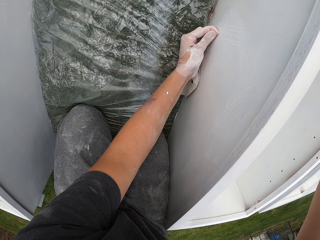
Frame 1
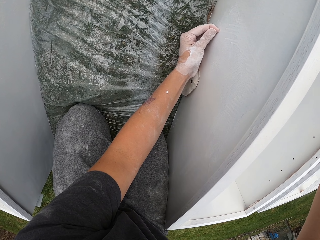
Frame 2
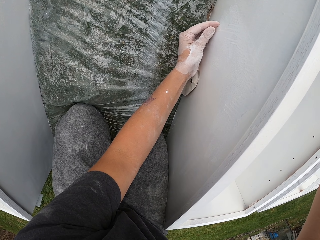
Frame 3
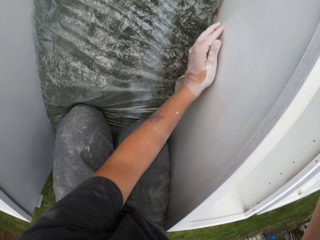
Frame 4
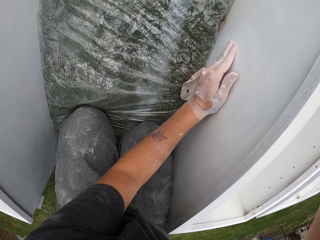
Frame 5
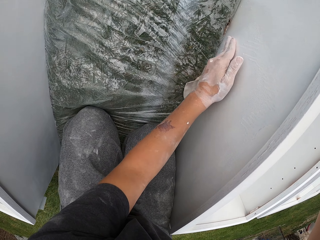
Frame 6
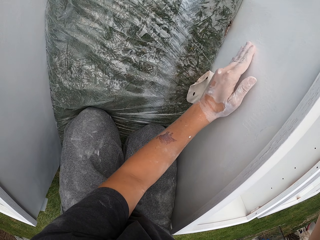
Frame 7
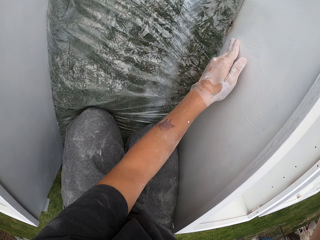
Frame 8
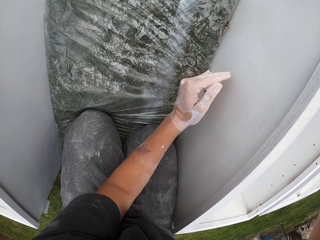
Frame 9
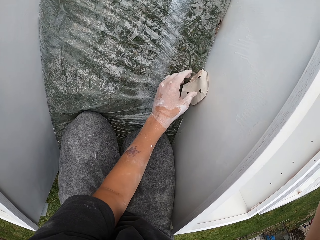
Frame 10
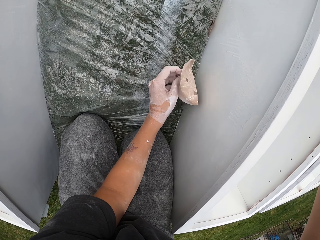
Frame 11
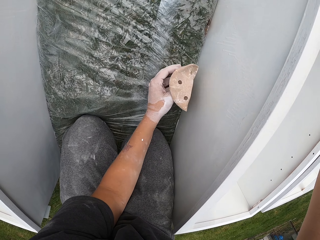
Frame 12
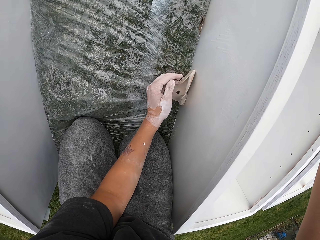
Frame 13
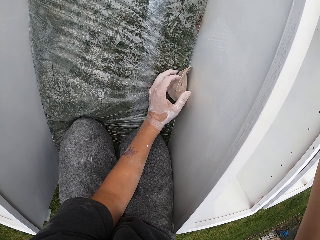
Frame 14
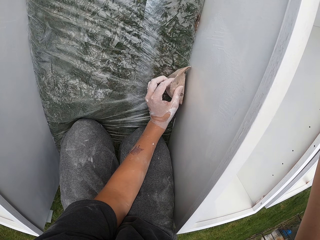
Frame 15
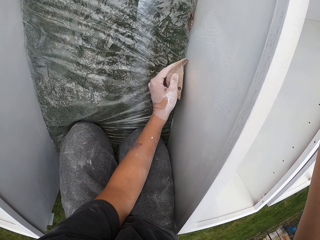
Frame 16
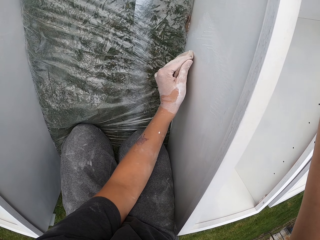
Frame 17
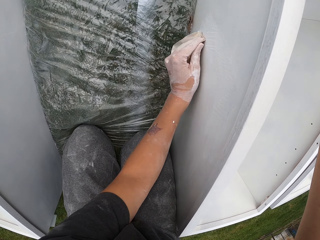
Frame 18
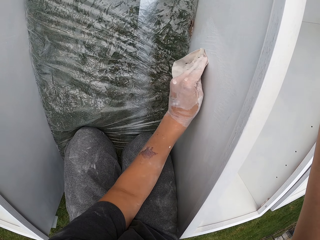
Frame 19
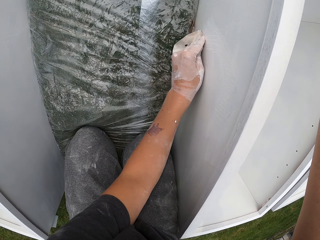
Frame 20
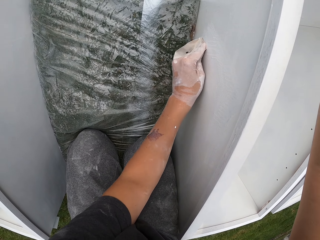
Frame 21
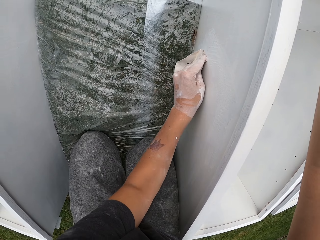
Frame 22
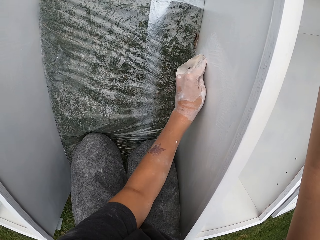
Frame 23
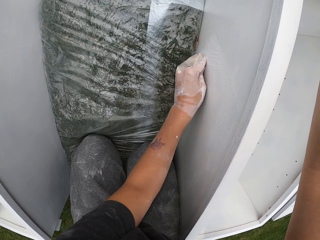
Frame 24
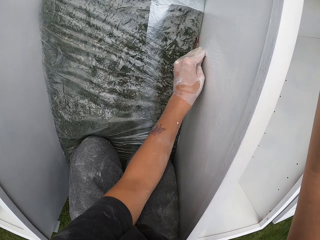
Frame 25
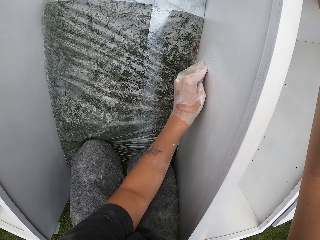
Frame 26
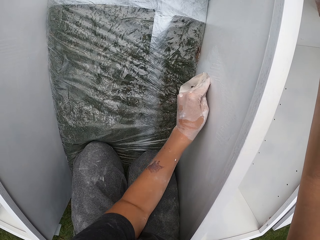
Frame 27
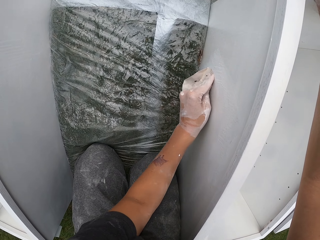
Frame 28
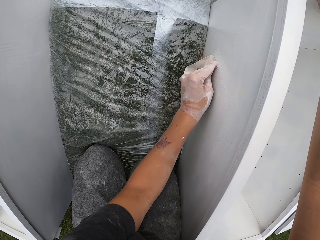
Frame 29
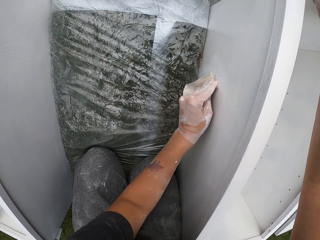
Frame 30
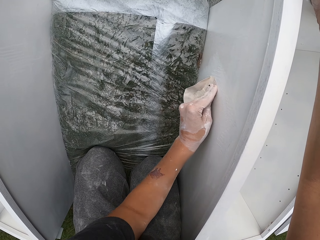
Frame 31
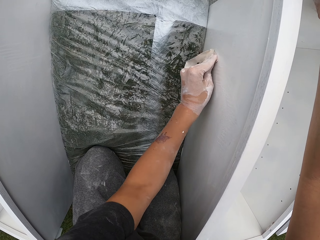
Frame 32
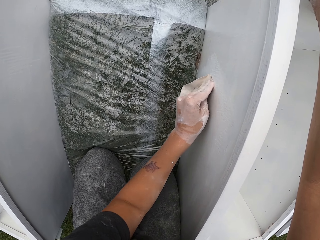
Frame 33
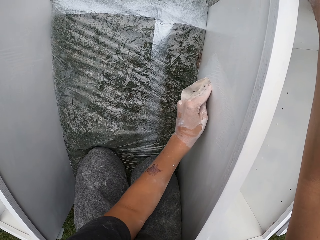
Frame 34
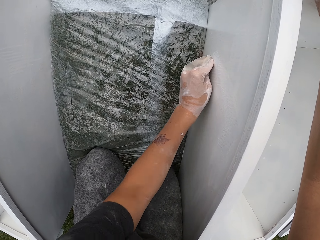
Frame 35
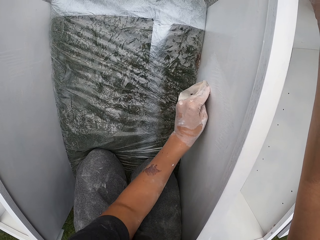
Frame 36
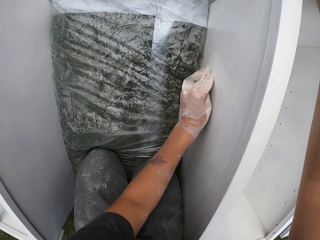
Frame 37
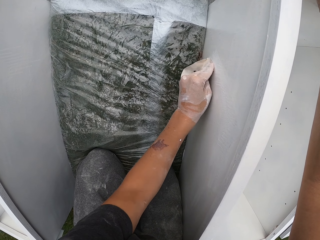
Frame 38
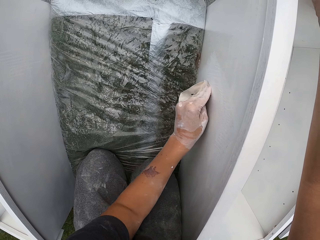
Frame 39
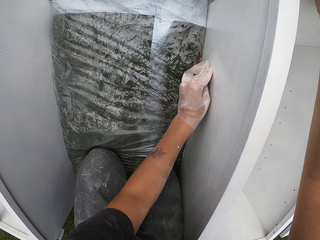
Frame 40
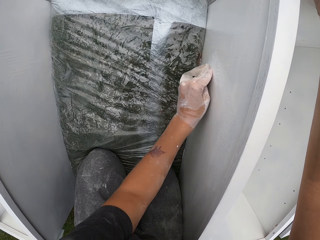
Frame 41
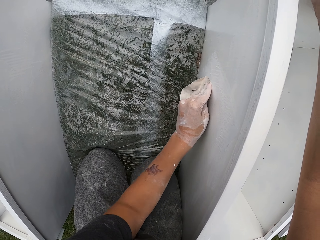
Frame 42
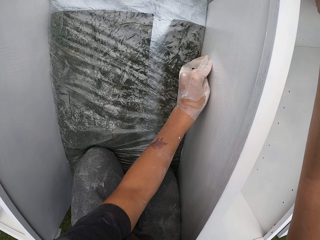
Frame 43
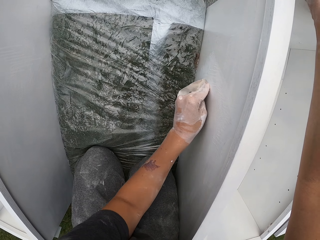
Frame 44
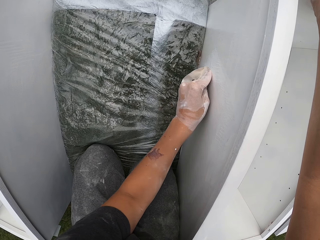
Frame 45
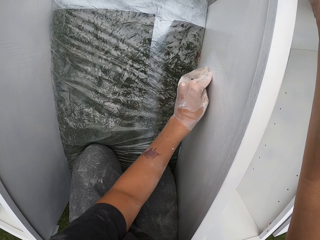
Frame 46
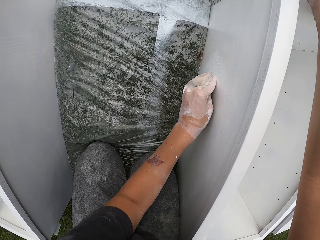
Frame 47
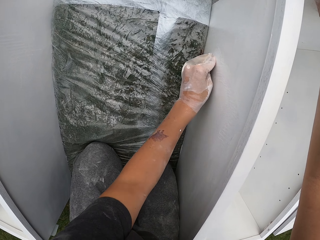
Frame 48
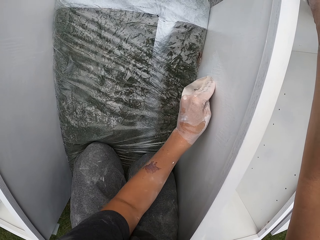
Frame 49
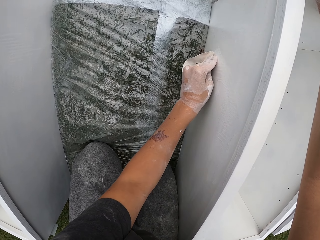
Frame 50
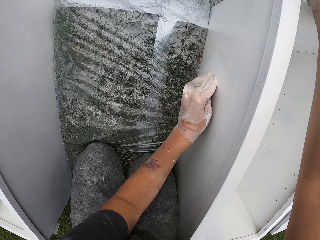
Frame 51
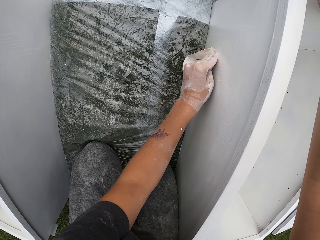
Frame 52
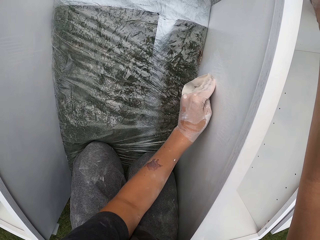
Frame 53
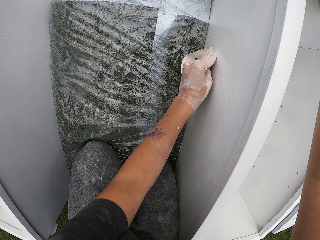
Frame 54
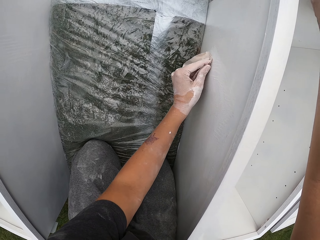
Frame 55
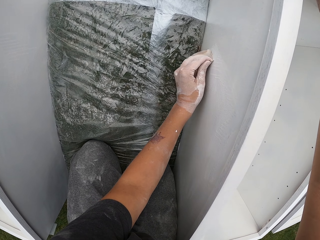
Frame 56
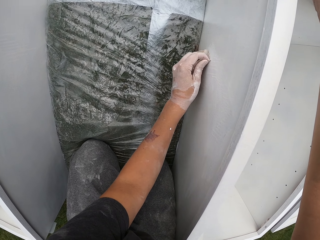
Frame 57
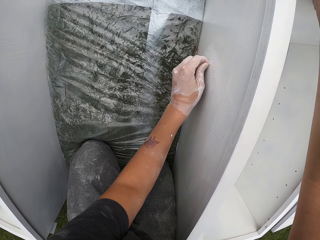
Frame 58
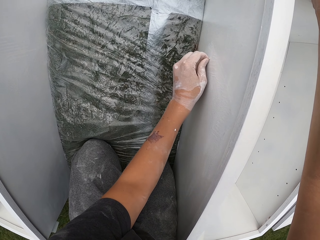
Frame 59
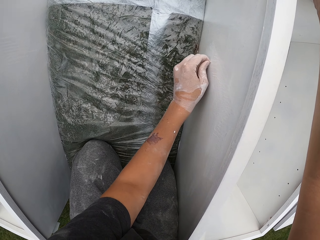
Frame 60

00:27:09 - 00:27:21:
The camera wearer wipes the drawer with the left hand. They pick up the sandpaper. They smooth the drawer with the sandpaper.

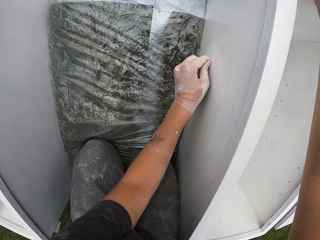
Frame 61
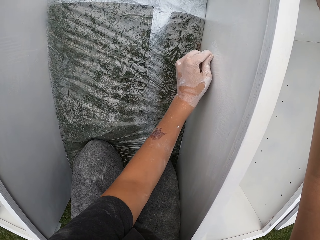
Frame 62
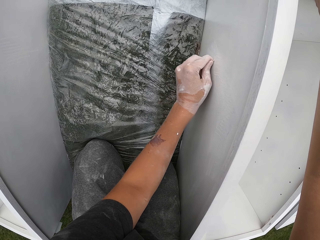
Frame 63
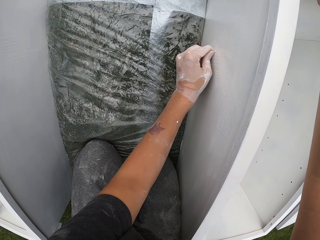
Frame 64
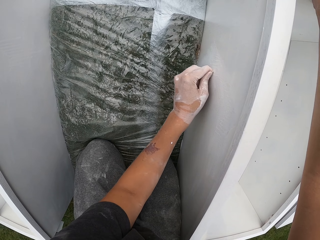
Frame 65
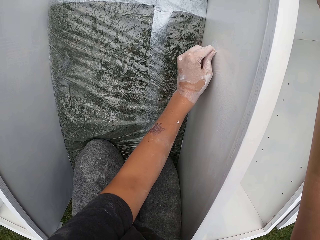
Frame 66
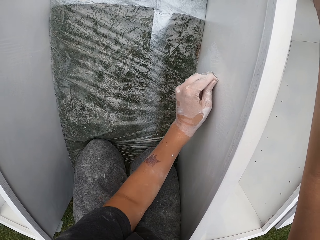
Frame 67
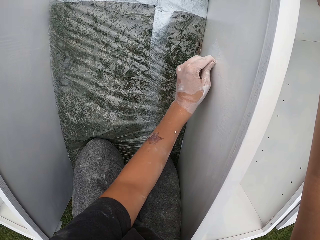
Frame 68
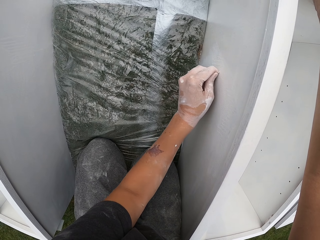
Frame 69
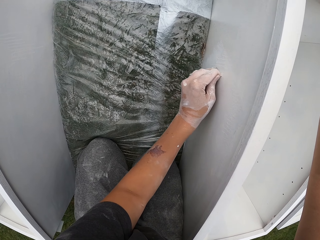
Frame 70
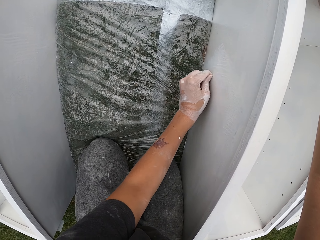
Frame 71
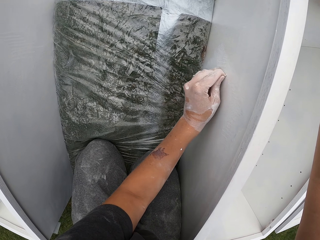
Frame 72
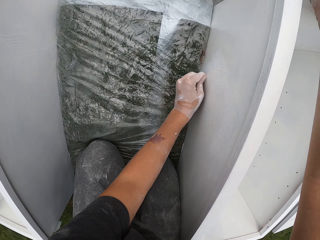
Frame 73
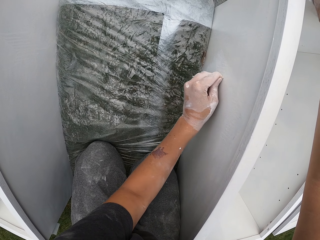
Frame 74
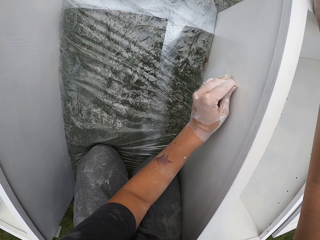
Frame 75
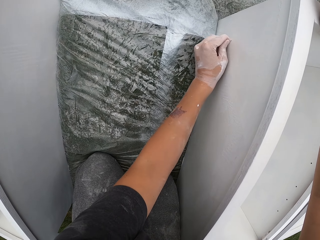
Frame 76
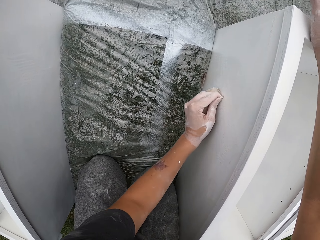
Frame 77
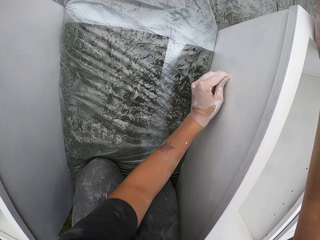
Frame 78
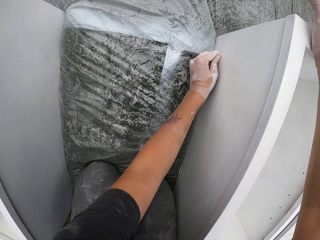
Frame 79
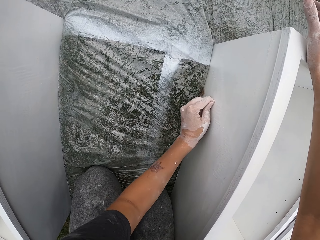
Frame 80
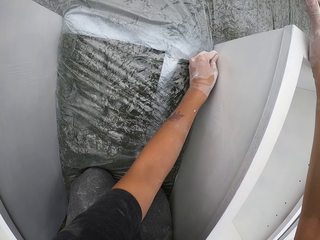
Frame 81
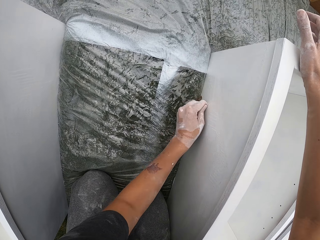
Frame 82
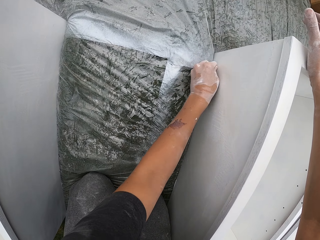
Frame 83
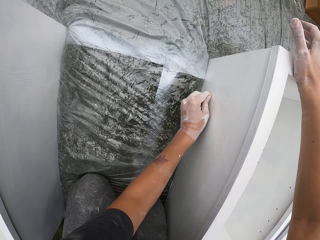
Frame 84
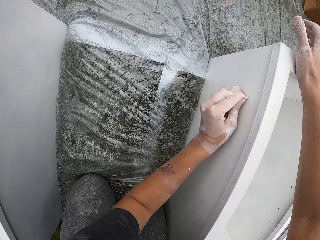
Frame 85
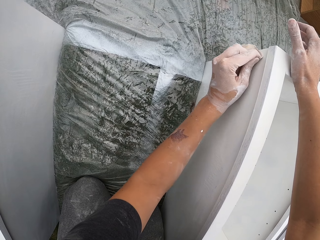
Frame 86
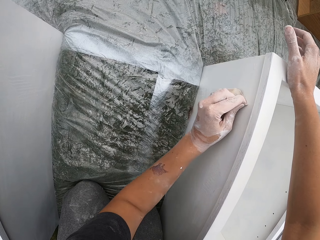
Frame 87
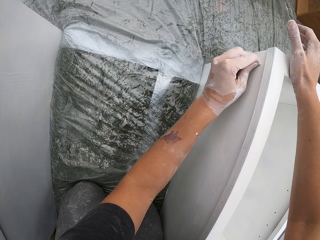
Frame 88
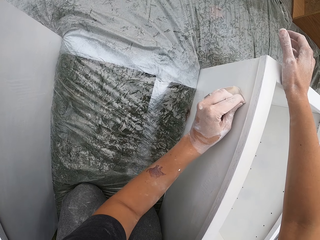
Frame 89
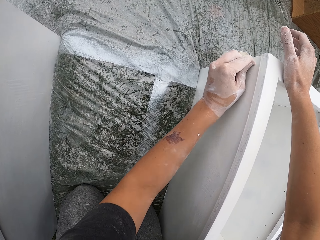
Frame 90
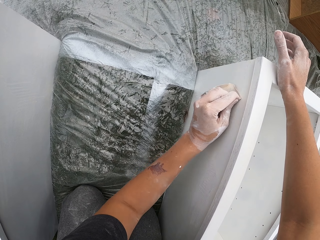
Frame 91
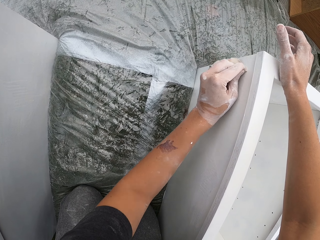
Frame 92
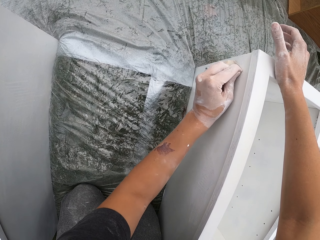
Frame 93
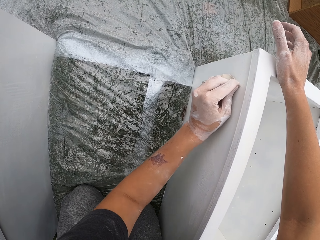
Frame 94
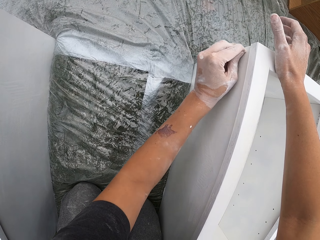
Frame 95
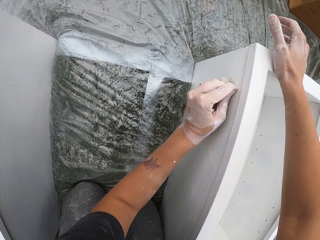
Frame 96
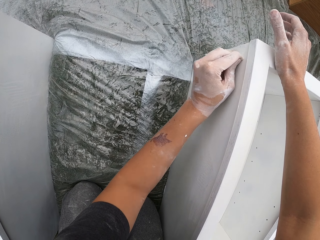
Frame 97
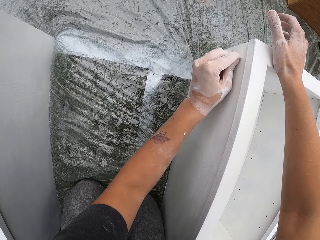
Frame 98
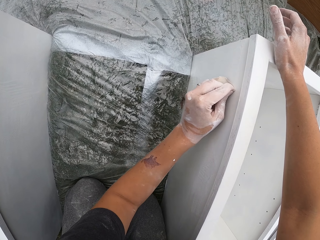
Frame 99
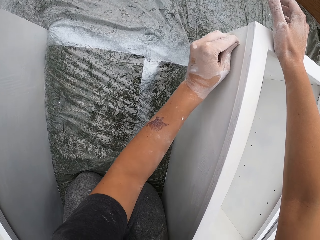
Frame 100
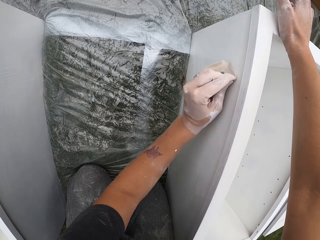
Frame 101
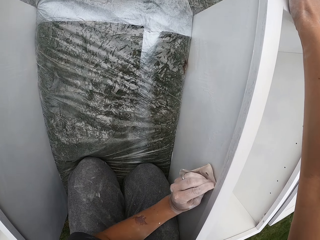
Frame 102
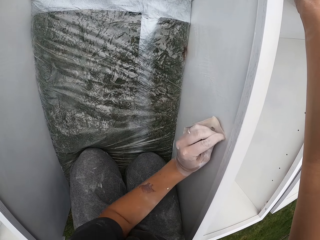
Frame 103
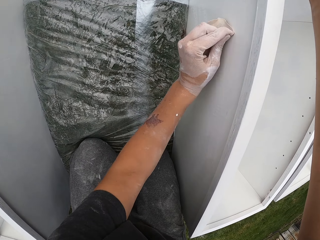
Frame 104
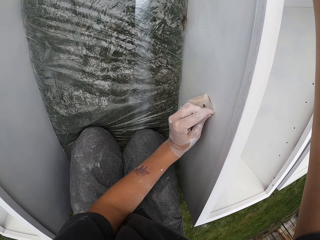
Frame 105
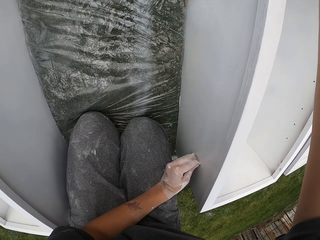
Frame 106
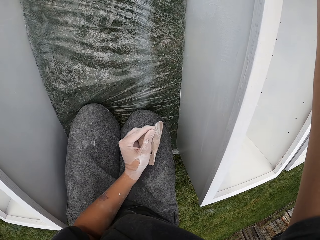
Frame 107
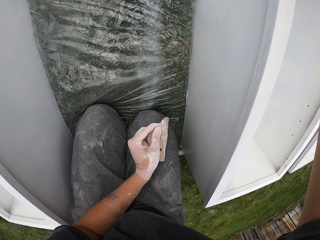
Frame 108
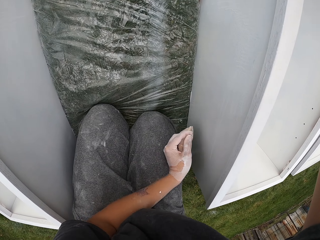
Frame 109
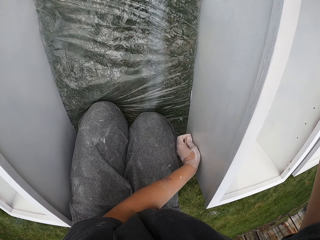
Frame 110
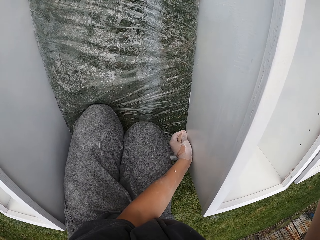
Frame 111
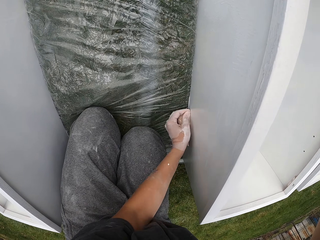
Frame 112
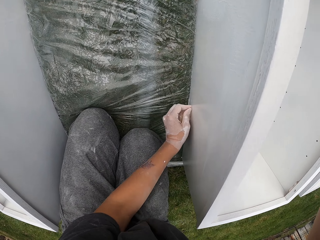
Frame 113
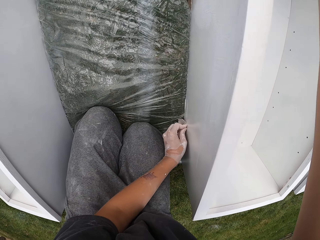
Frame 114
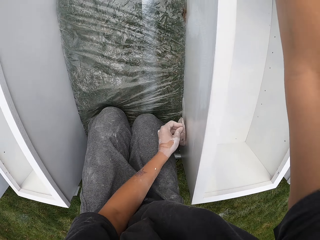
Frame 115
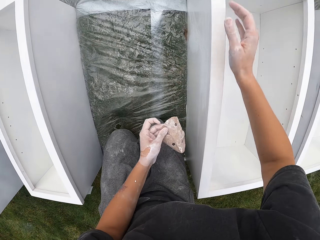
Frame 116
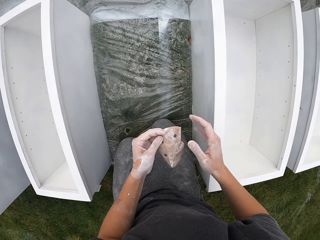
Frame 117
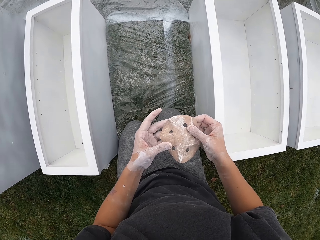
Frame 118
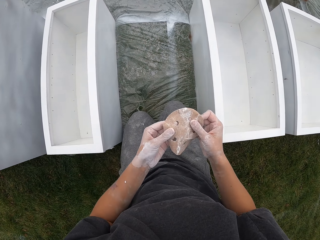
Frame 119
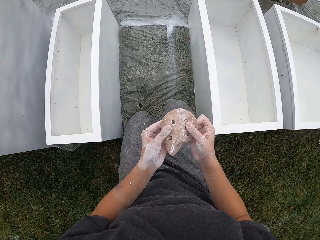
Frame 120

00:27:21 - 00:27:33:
The camera wearer removes their hand from the drawer. They put their hand back on the drawer. They smoothen the drawer with a sandpaper. They remove their hand from the drawer. They touch the sandpaper with the right hand. They hold the sandpaper with both hands.
